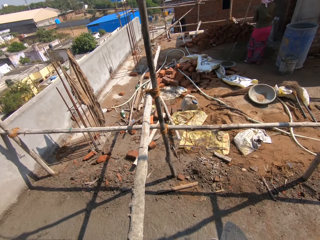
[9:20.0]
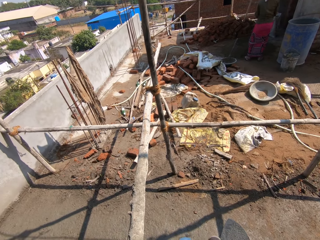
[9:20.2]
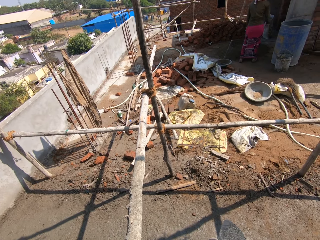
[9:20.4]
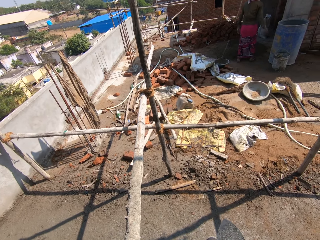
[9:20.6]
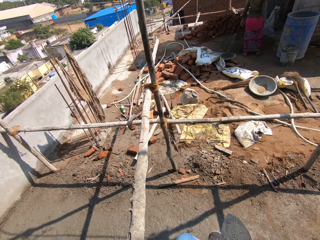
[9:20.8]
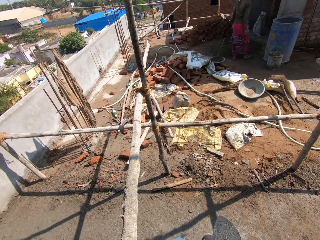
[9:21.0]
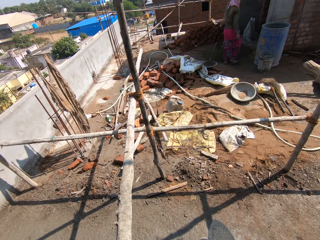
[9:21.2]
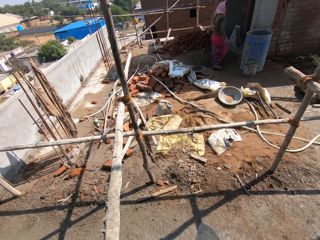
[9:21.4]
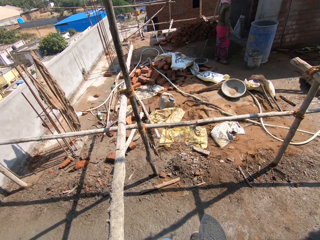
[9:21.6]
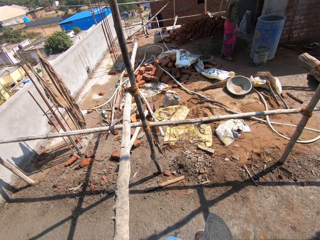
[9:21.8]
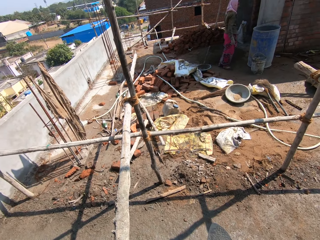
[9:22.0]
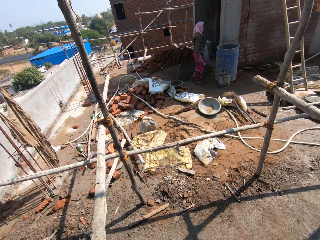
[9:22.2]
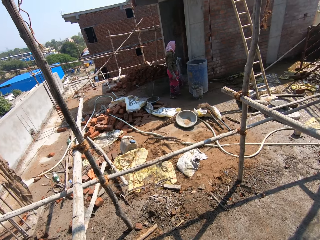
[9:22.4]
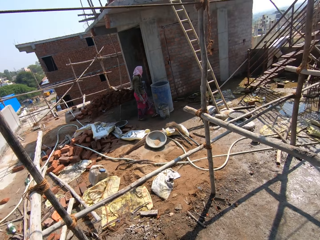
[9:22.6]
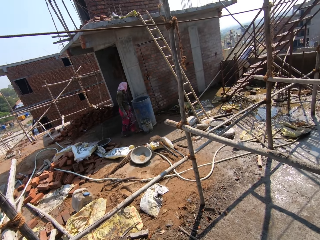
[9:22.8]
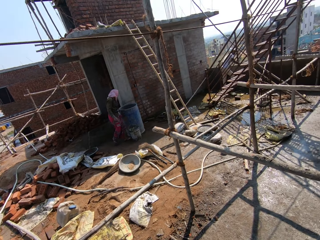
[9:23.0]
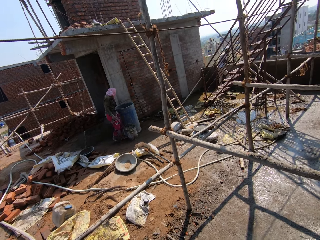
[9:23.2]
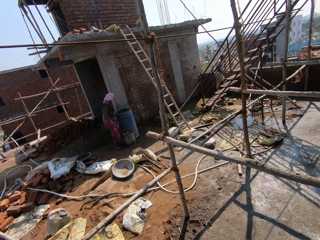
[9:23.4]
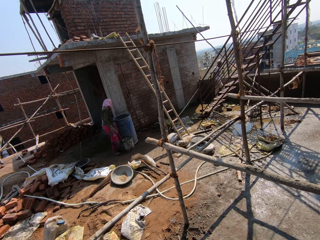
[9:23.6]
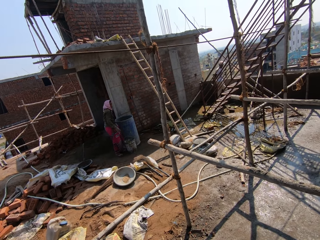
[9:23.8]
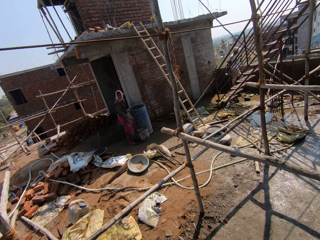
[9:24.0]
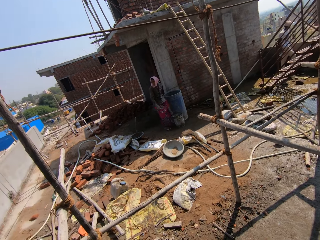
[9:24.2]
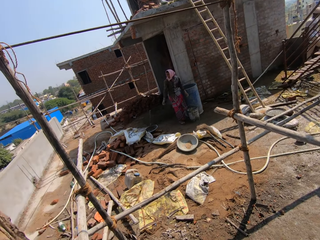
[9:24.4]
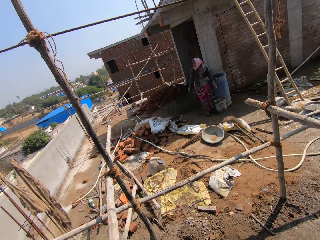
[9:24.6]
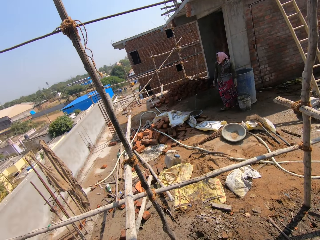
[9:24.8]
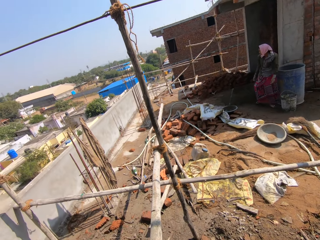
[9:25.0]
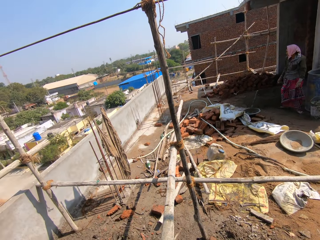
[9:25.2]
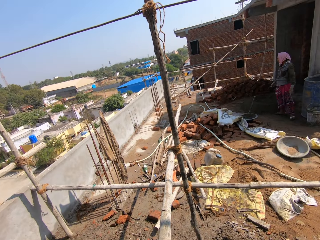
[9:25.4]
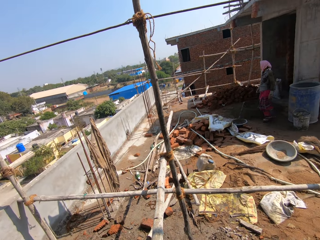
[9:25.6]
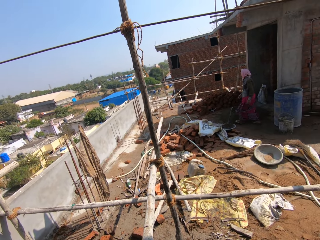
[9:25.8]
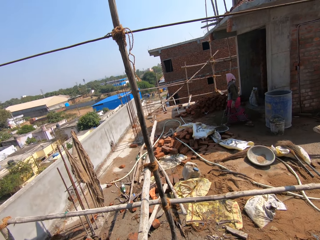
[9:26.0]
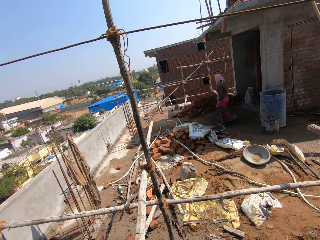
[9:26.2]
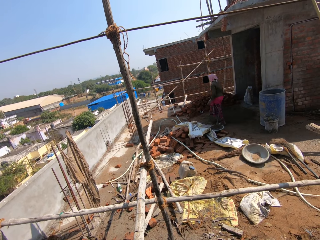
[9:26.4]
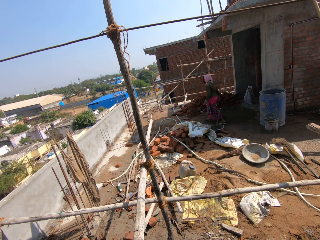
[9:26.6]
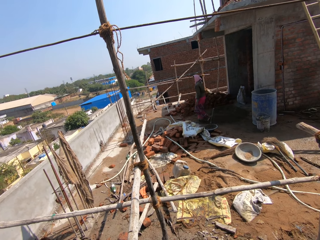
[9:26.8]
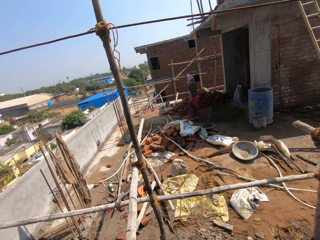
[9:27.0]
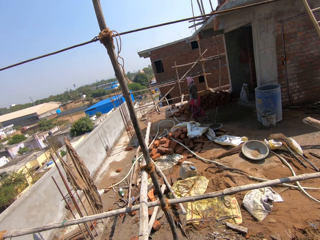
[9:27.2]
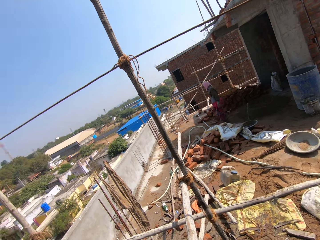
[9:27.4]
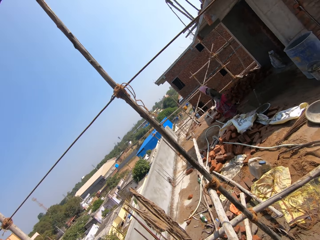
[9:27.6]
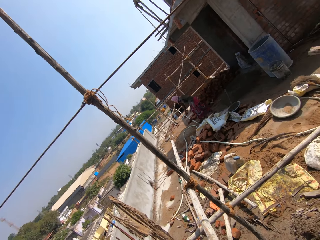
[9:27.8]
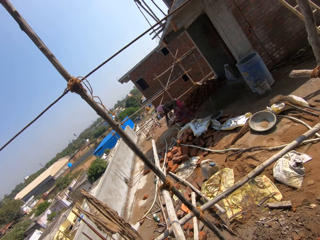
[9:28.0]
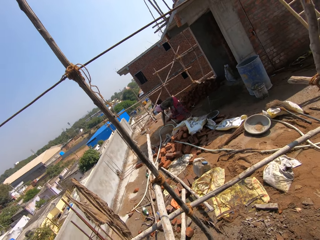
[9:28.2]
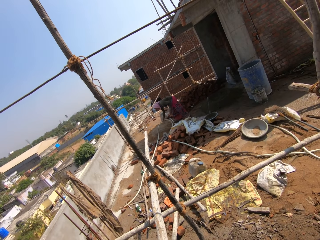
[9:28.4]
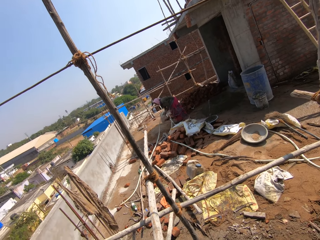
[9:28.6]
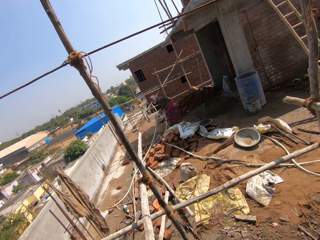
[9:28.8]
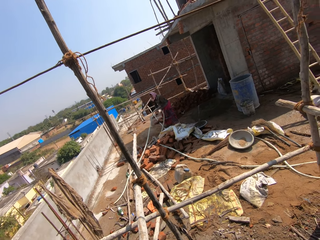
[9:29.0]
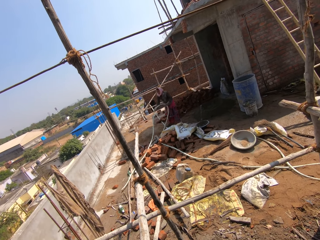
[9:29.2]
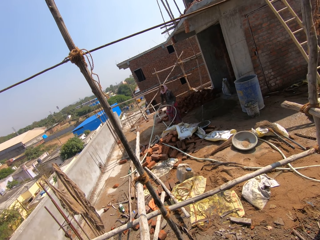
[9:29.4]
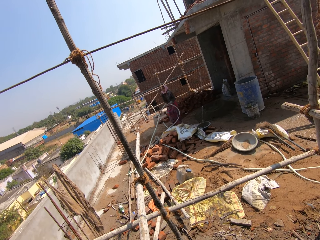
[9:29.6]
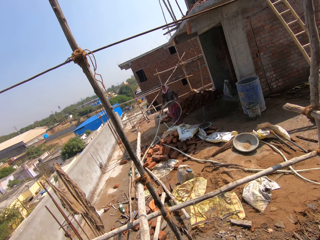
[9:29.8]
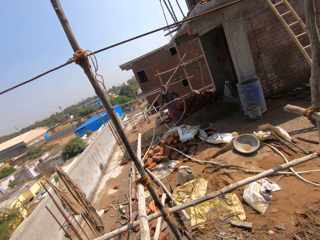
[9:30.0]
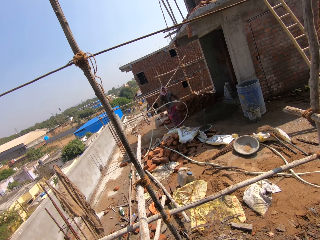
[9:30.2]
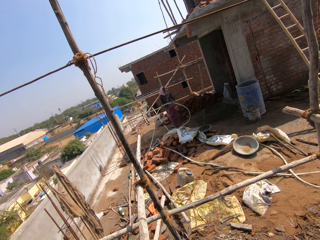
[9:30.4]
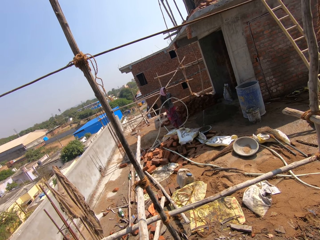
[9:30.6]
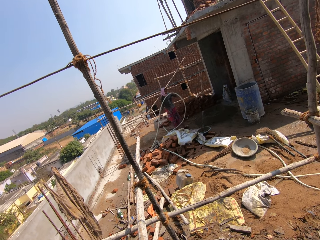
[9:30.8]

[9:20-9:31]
The camera wearer looks at a woman. They look around the construction area. They look at the woman. The woman walks around the construction area, picks up the hose pipe and adjusts the hose pipe.

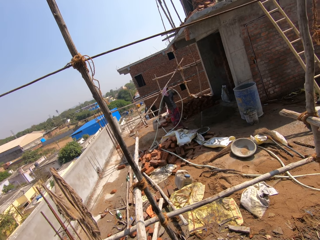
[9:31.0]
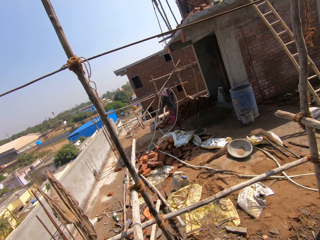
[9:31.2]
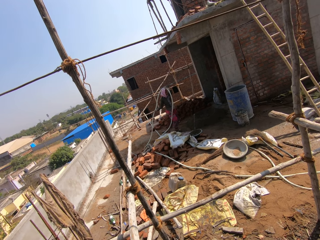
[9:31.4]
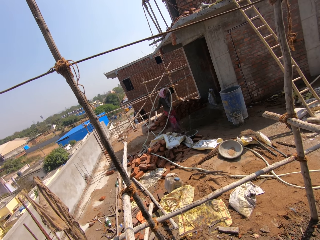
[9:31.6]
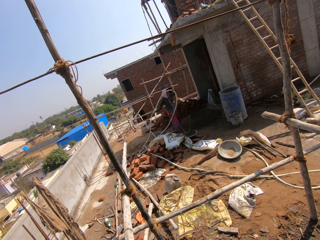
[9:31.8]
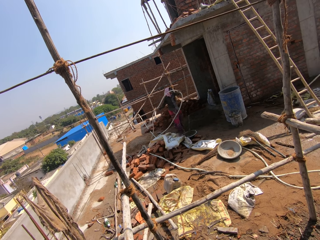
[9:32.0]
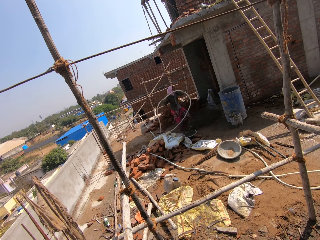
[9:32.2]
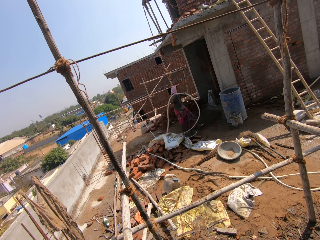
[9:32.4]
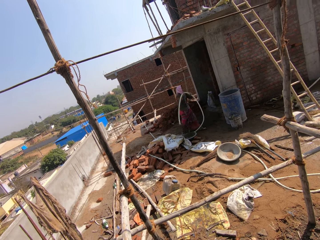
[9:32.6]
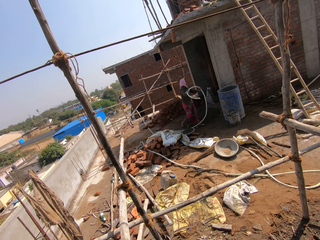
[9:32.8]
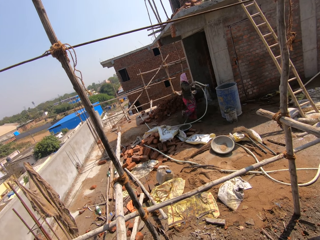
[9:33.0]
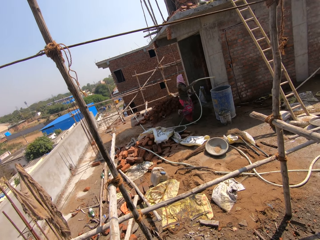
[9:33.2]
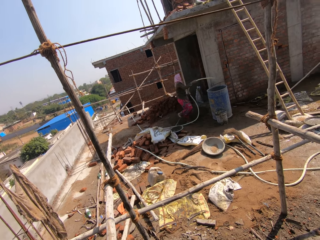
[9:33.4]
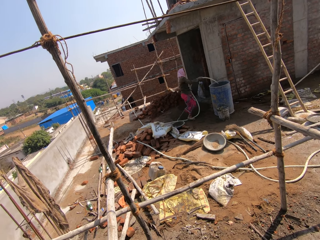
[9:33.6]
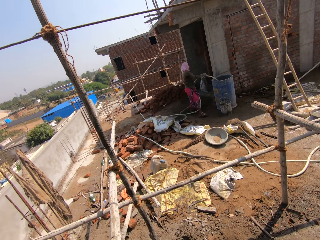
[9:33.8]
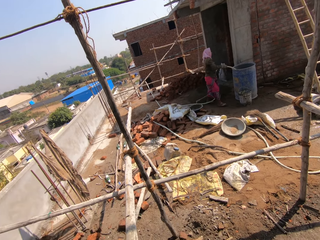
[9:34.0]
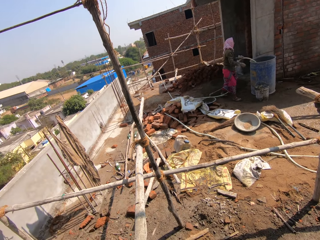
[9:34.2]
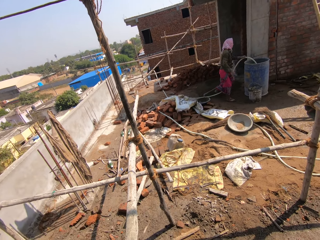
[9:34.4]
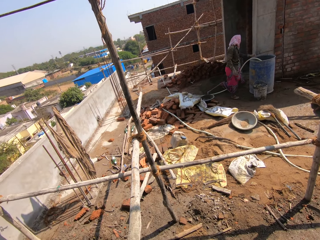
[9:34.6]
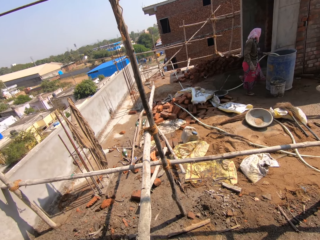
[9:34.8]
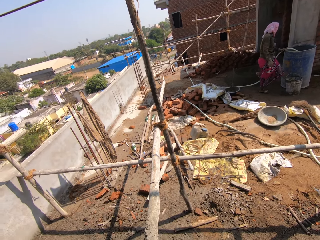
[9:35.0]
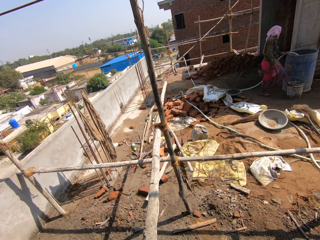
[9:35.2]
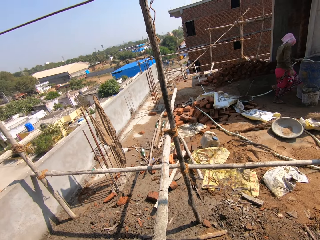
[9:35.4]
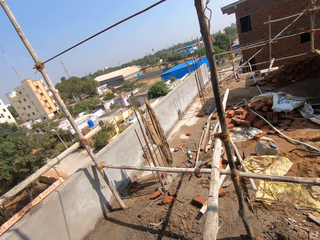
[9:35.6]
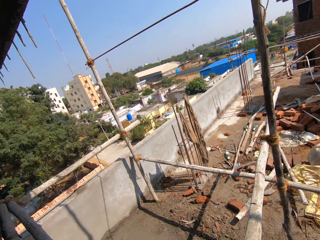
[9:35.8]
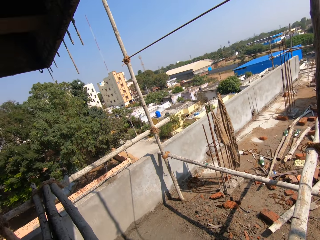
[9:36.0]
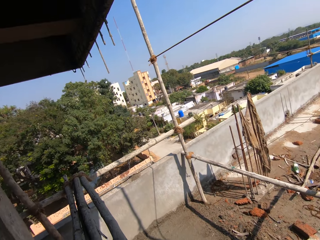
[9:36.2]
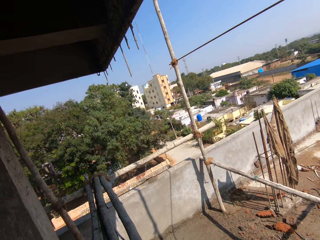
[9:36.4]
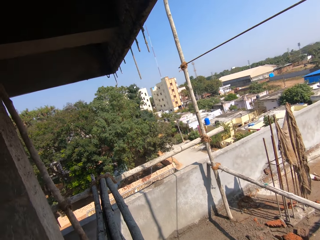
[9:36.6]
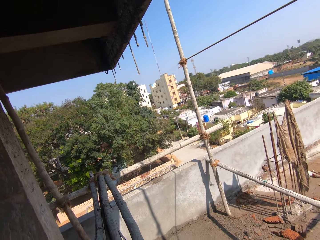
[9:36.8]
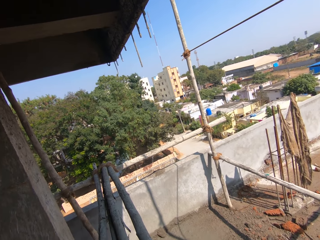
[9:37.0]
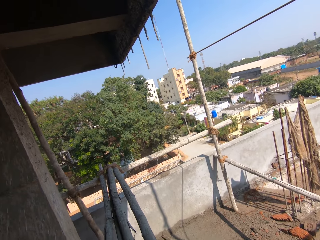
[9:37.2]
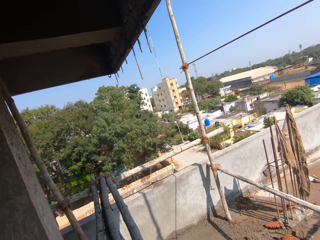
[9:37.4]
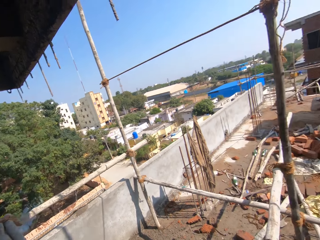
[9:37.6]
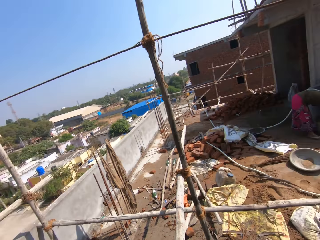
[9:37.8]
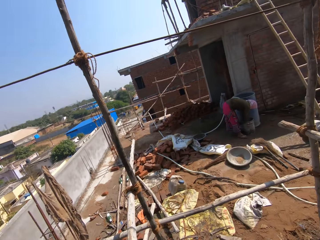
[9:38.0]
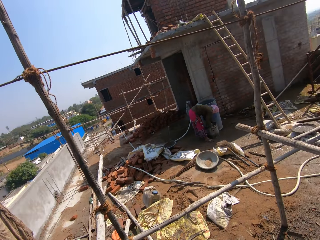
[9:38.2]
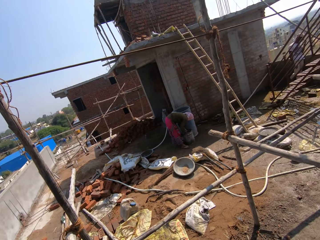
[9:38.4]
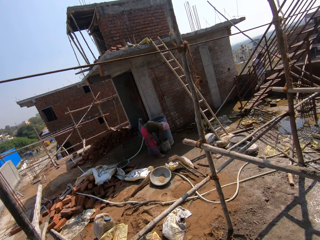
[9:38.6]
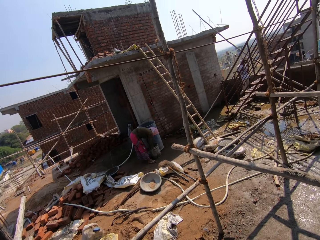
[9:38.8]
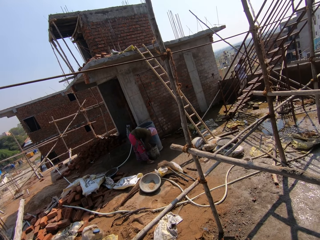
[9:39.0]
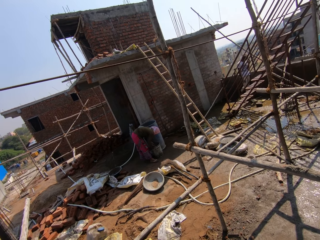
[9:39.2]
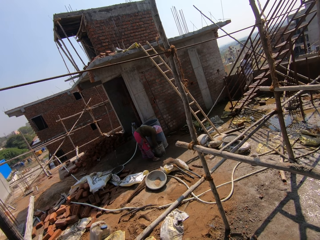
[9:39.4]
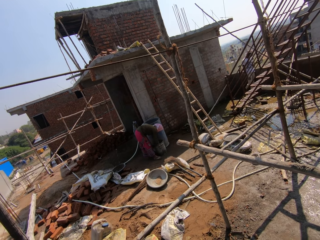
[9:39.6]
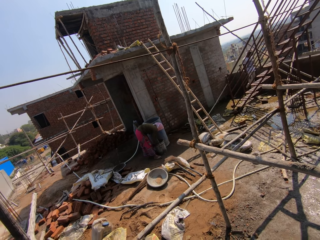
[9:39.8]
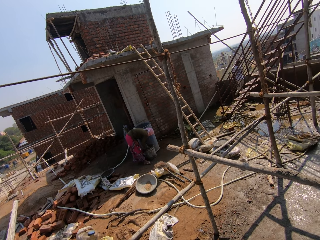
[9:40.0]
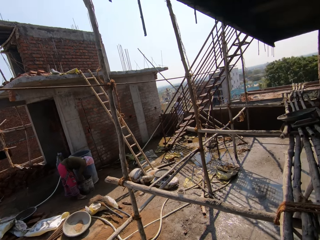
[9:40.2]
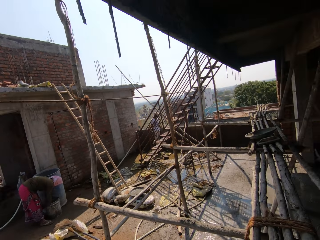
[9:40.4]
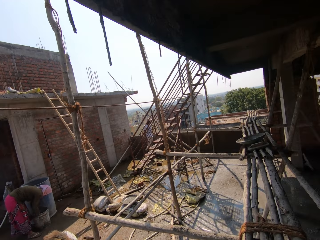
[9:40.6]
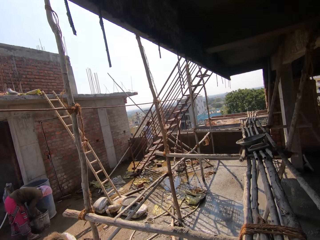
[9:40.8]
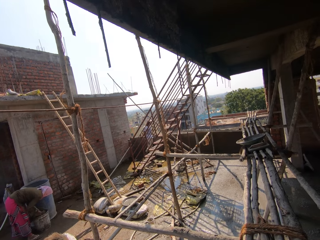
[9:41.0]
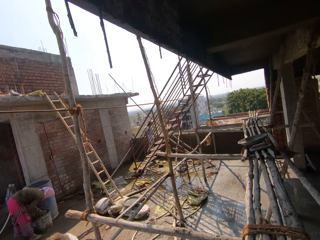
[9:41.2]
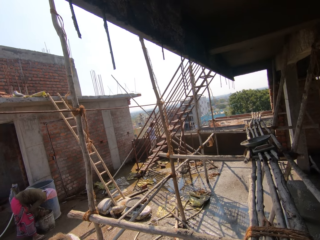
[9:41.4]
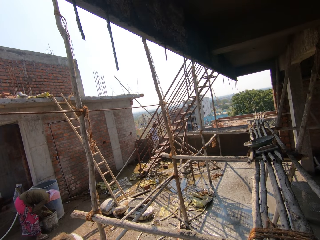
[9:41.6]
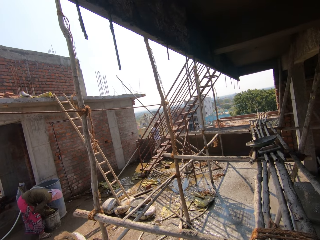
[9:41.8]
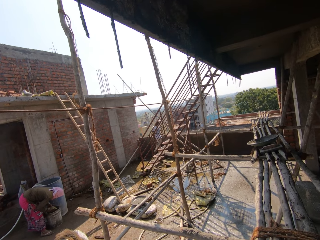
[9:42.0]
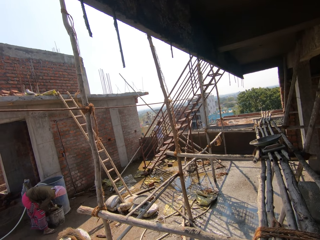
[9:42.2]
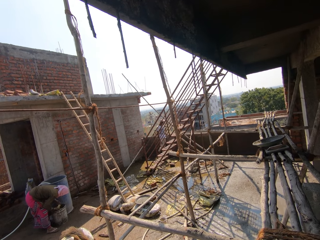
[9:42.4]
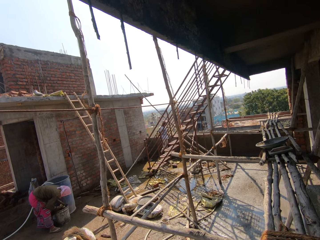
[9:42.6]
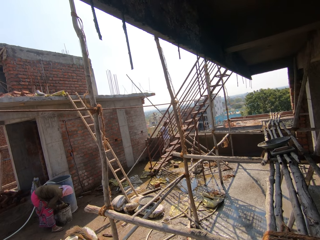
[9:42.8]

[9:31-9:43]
A woman walks around the construction area, adjusts the hose pipe, walks around the construction area and puts the hose pipe in a water tank. The camera wearer looks around the construction area. They look at the woman. They look around the construction area.
